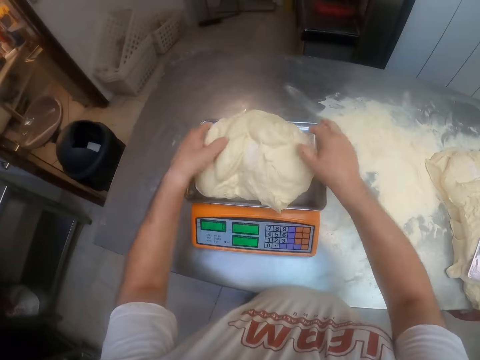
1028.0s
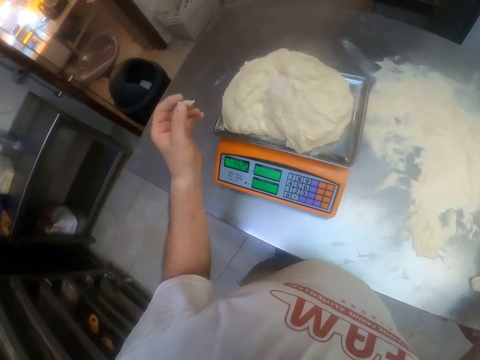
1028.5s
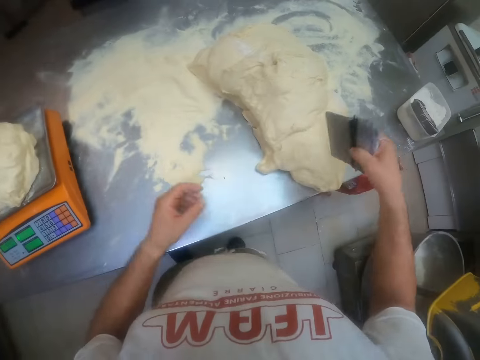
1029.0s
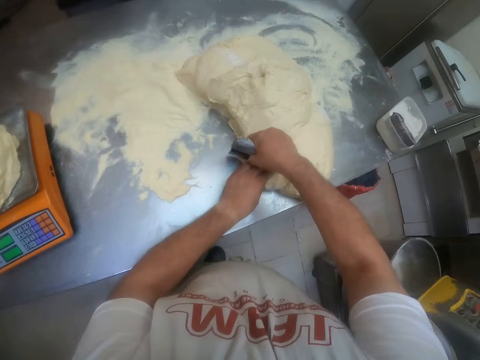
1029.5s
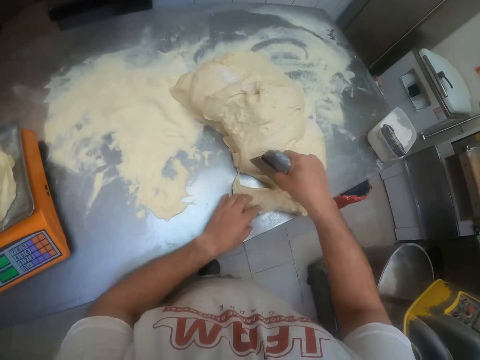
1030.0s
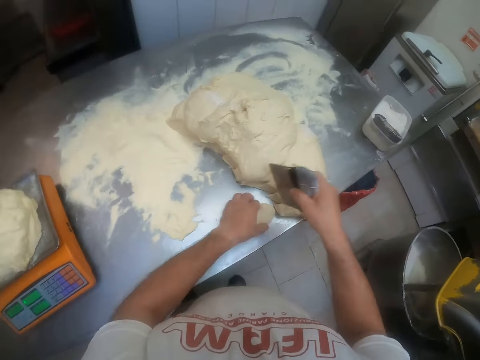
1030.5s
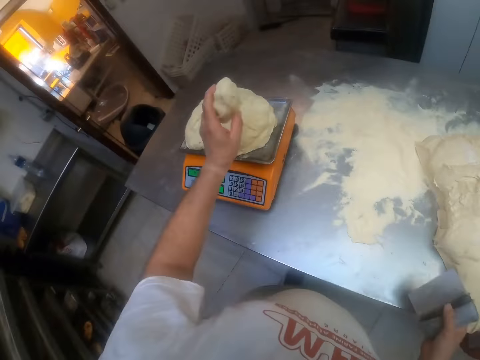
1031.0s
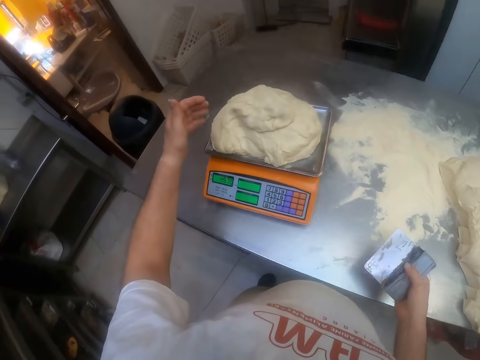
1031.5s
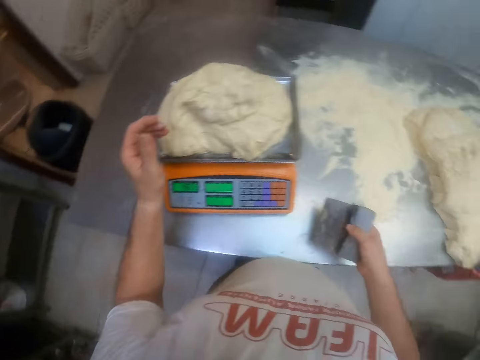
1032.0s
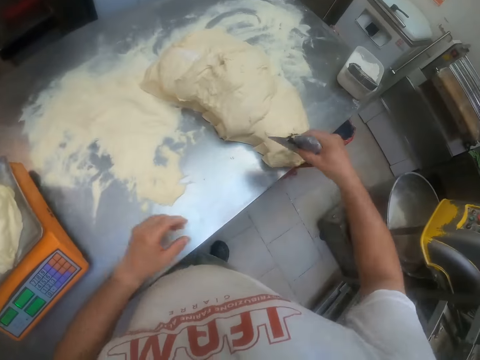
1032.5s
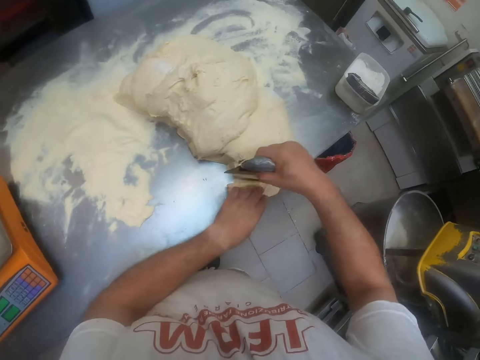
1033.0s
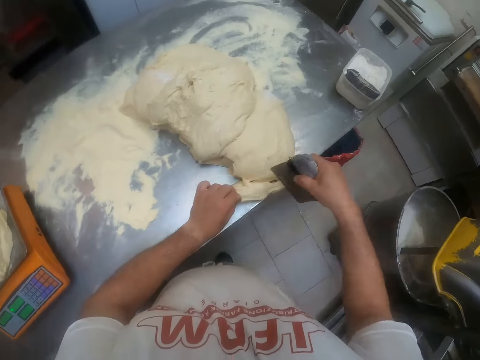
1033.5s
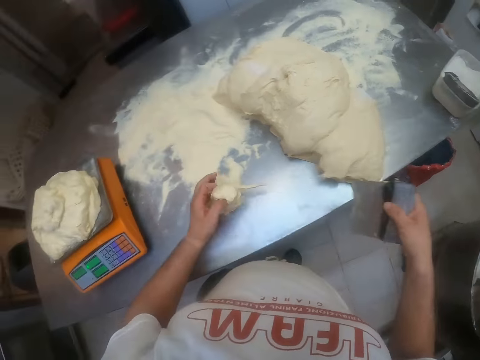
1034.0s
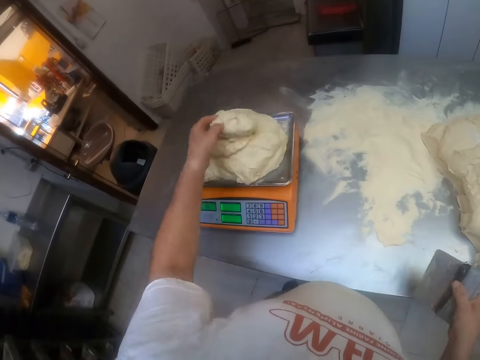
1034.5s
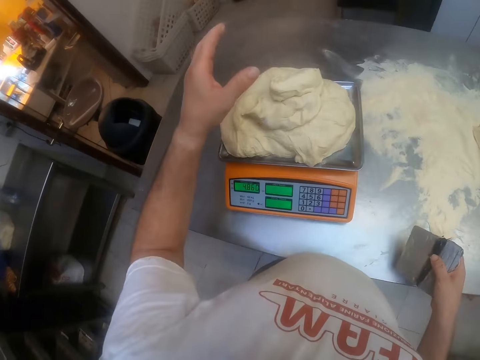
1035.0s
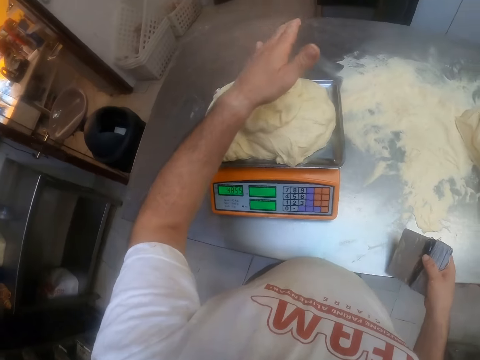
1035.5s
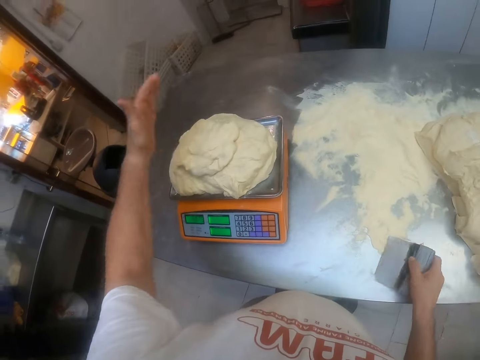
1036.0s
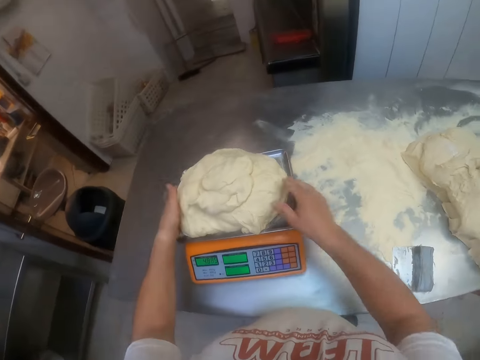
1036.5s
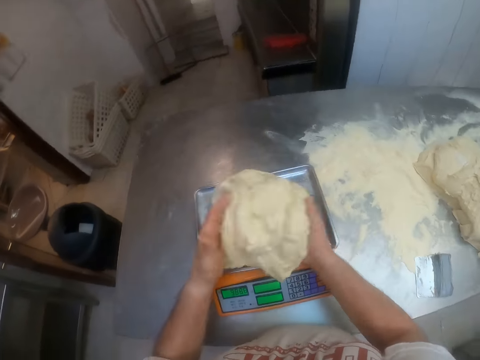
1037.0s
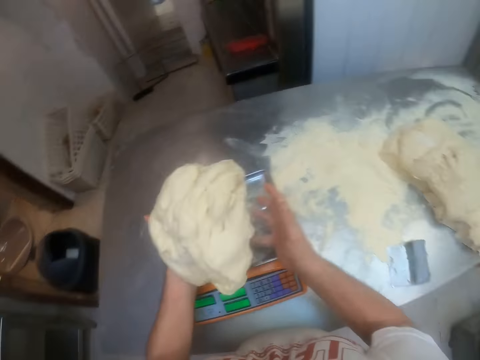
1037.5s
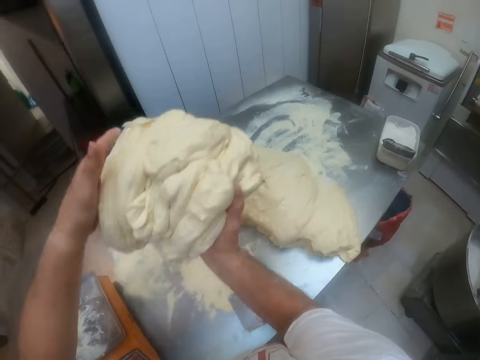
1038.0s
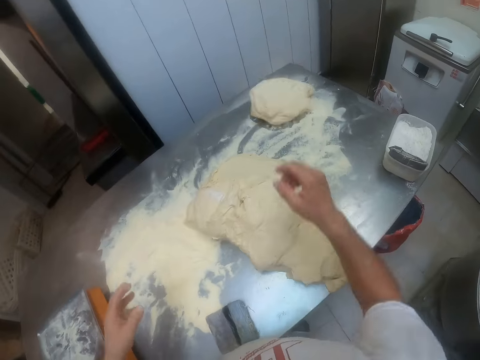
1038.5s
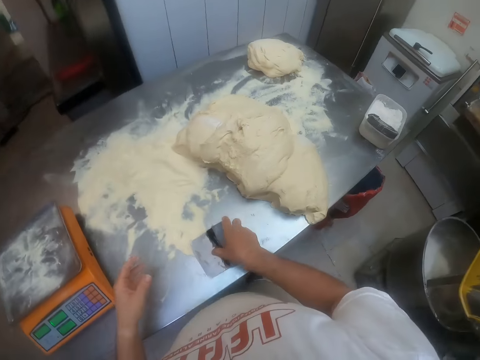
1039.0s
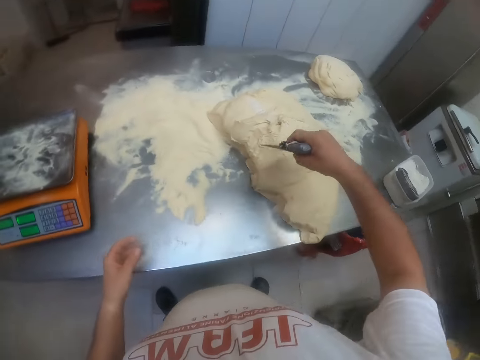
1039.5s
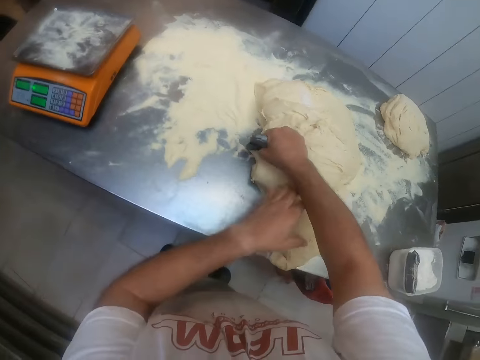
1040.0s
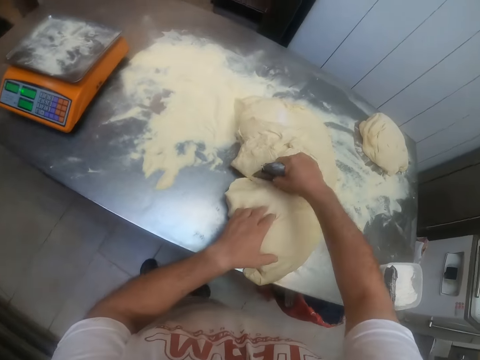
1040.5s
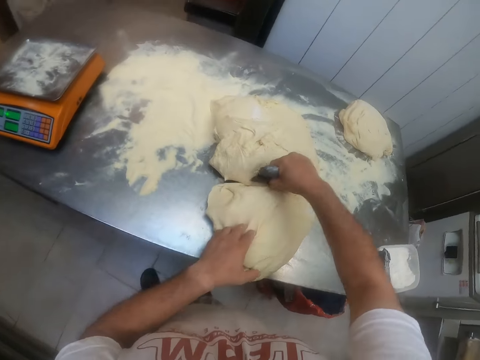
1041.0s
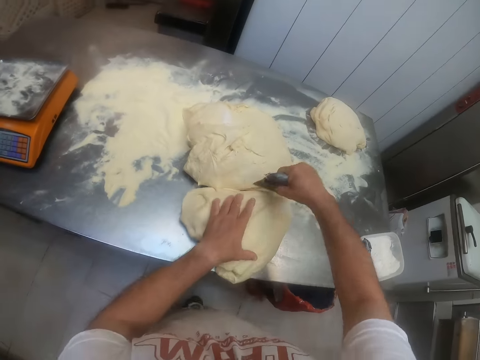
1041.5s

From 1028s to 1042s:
The camera wearer drops the dough on the weighing scale on the countertop. He picks up the dough scraper on the dough with his right hand. He cuts the dough on the countertop with the dough scraper on his right hand. He picks up the dough on the countertop with his left hand. He drops the dough on the dough on the weighing scale. He cuts the dough on the countertop with the dough scraper on his right hand. He picks up the dough on the countertop with his left hand. He drops the dough on the dough on the weighing scale with the left hand. He hits the dough on the weighing scale with his left hand. He adjusts the dough with the left hand. He drops the dough on the countertop. He picks up the dough on the weighing scale on the countertop with both hands. He rolls the dough with both hands. He drops the dough on the countertop. He picks up the dough scraper on the countertop with his right hand. He cuts the dough on the countertop with the dough scraper on his right hand. He holds the dough on the countertop with his left hand.
